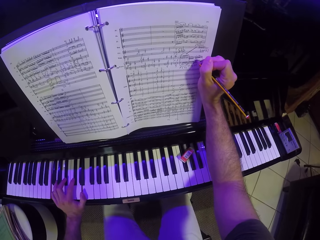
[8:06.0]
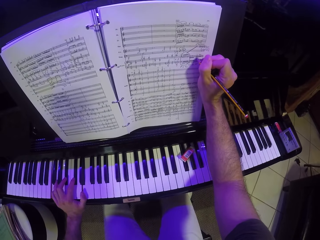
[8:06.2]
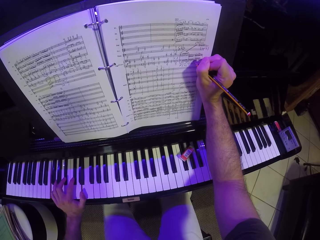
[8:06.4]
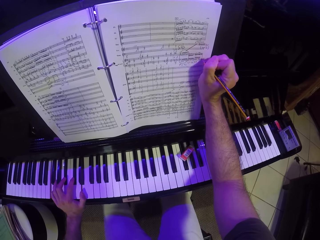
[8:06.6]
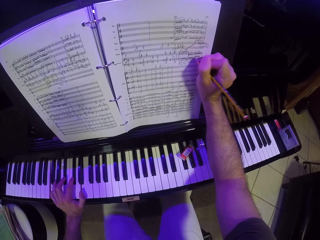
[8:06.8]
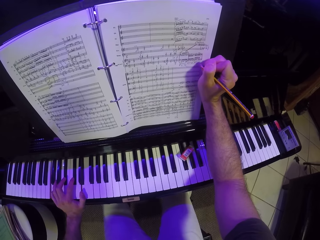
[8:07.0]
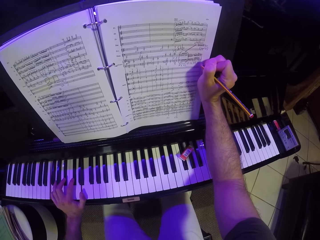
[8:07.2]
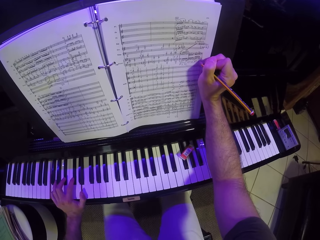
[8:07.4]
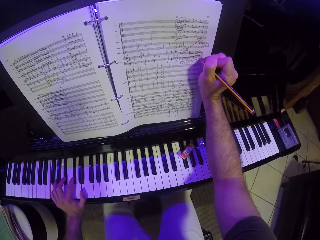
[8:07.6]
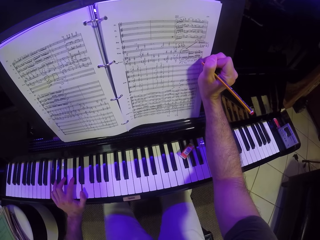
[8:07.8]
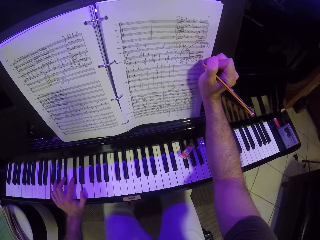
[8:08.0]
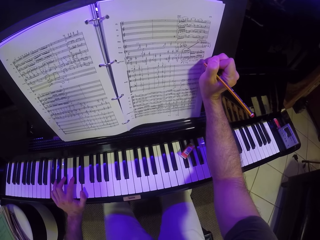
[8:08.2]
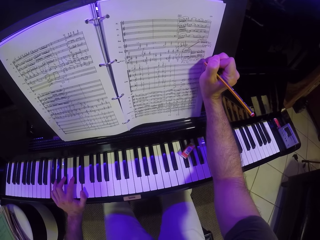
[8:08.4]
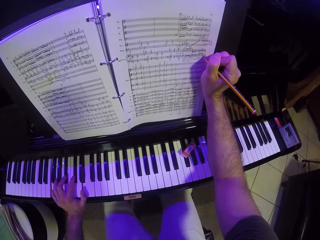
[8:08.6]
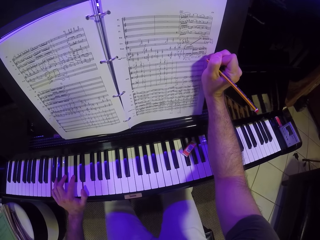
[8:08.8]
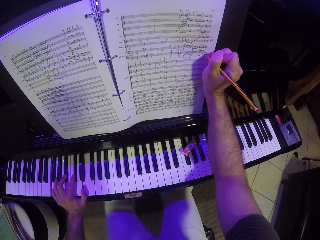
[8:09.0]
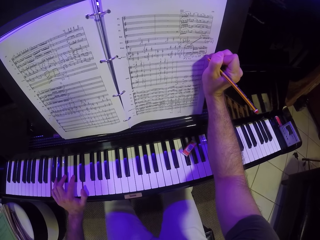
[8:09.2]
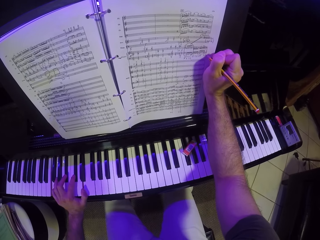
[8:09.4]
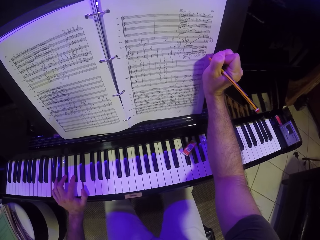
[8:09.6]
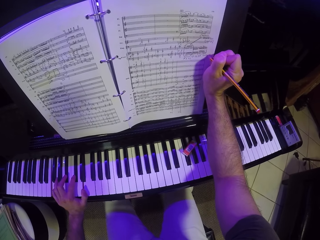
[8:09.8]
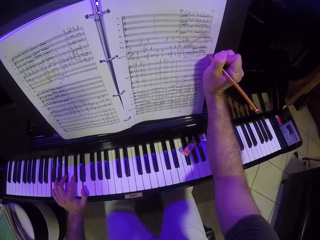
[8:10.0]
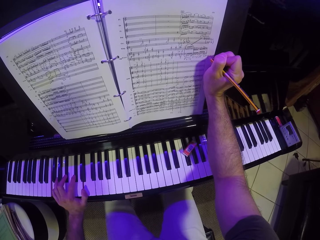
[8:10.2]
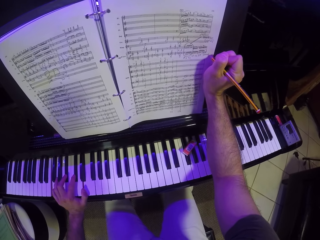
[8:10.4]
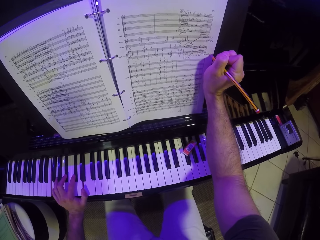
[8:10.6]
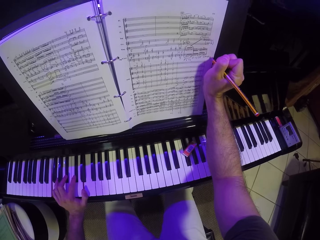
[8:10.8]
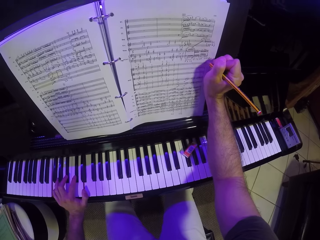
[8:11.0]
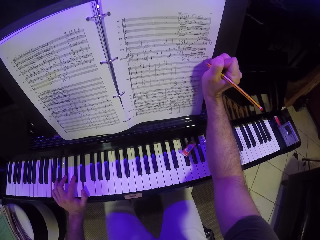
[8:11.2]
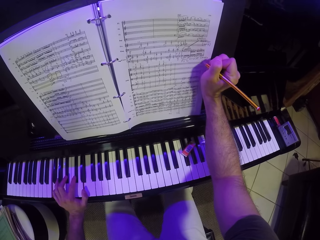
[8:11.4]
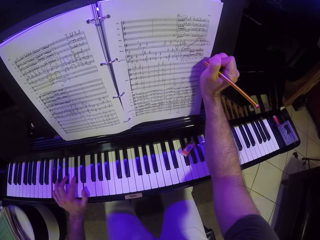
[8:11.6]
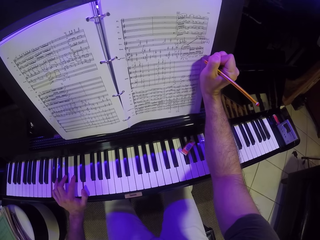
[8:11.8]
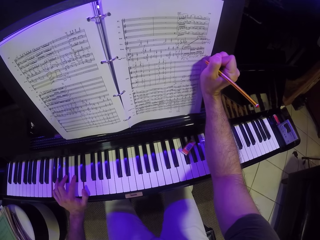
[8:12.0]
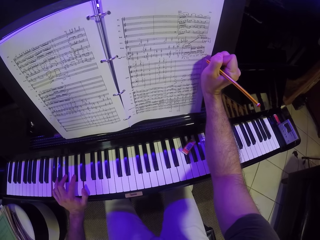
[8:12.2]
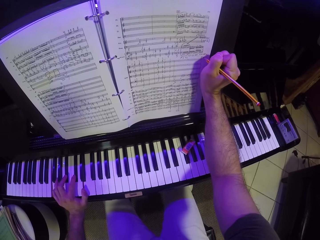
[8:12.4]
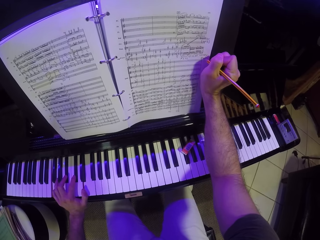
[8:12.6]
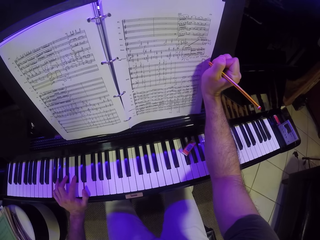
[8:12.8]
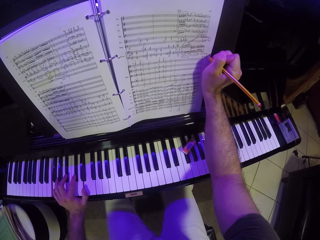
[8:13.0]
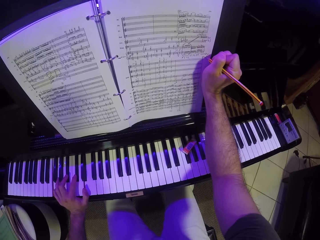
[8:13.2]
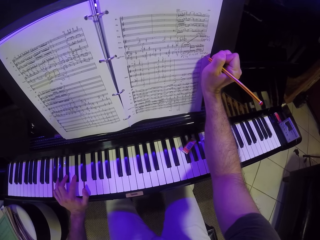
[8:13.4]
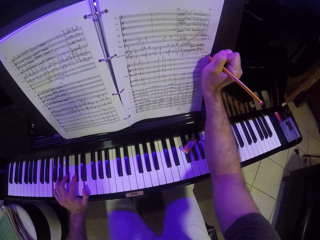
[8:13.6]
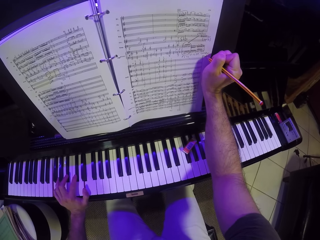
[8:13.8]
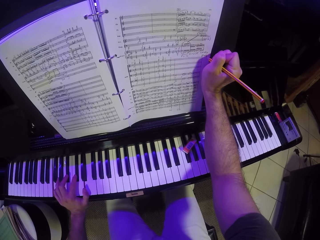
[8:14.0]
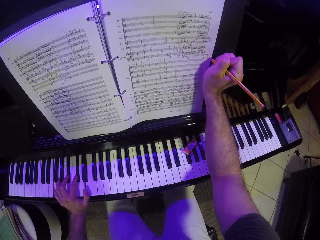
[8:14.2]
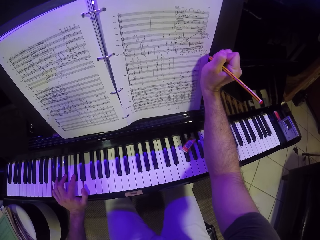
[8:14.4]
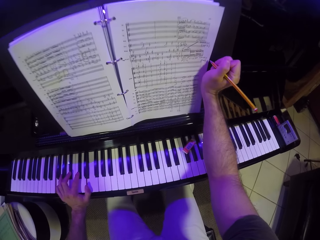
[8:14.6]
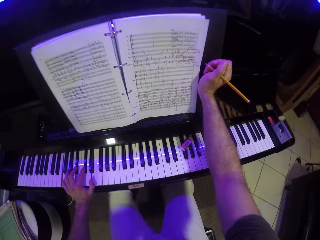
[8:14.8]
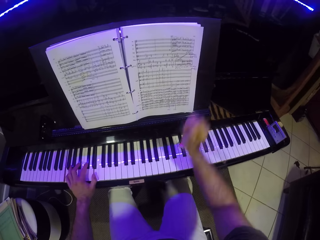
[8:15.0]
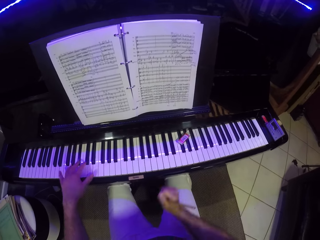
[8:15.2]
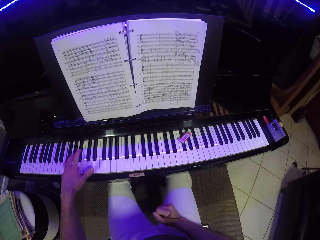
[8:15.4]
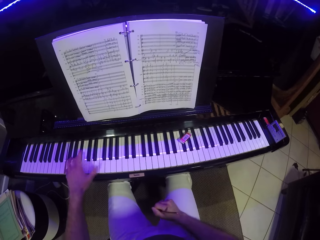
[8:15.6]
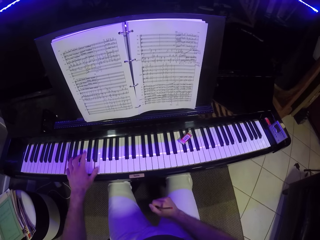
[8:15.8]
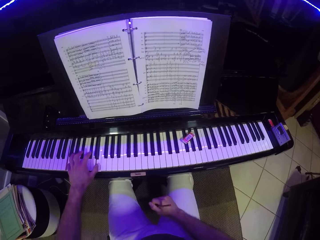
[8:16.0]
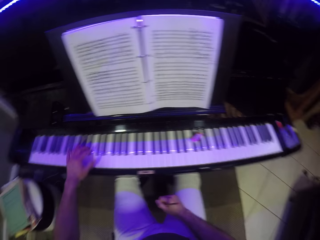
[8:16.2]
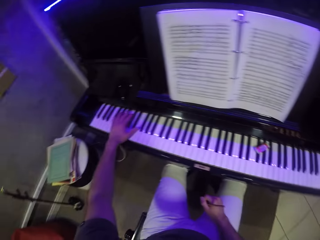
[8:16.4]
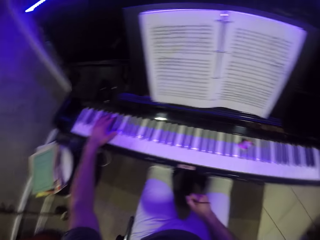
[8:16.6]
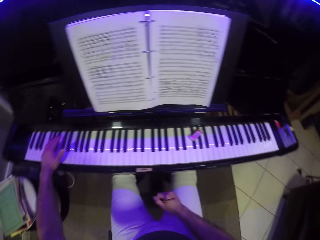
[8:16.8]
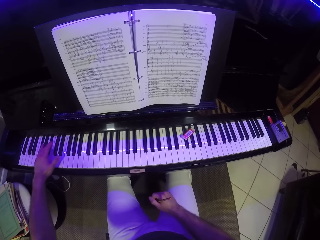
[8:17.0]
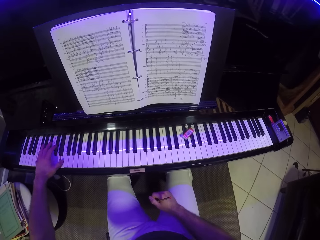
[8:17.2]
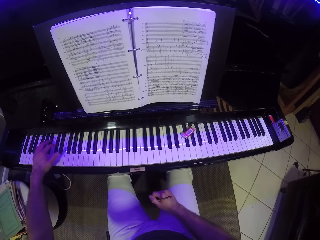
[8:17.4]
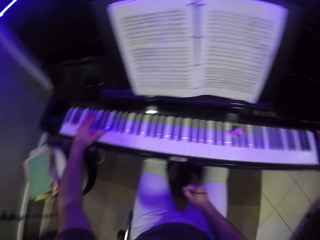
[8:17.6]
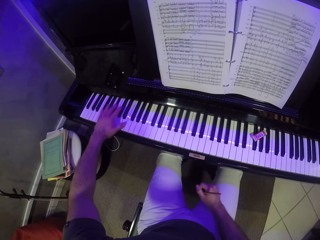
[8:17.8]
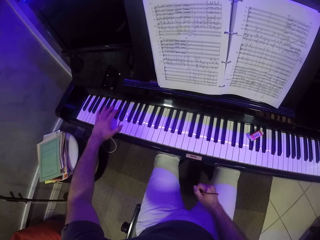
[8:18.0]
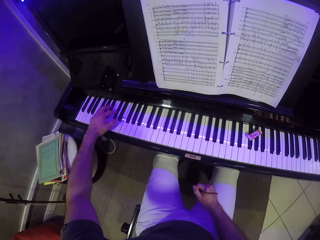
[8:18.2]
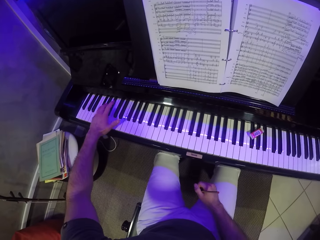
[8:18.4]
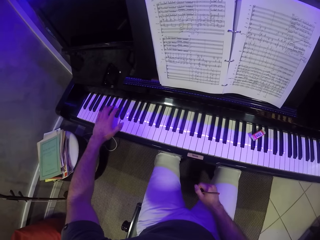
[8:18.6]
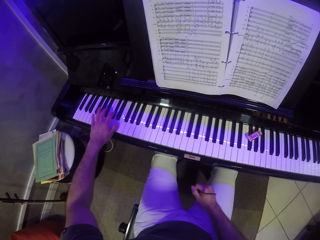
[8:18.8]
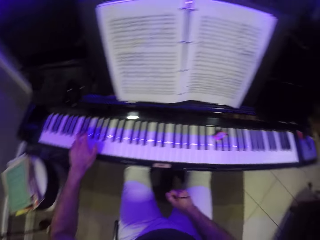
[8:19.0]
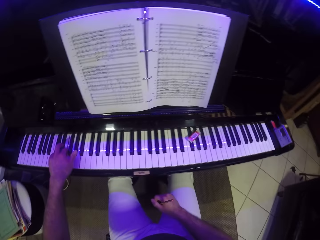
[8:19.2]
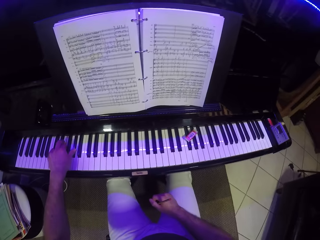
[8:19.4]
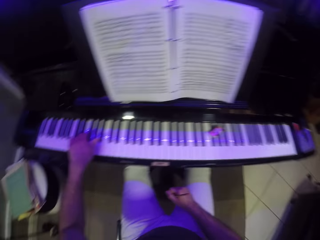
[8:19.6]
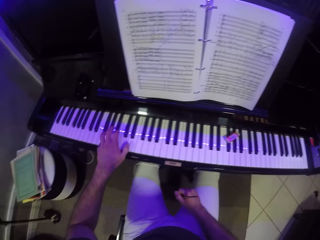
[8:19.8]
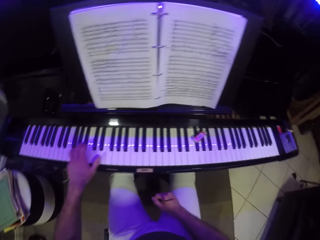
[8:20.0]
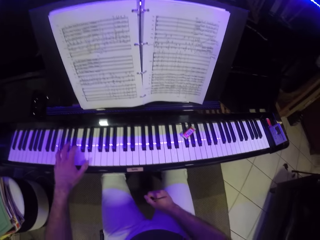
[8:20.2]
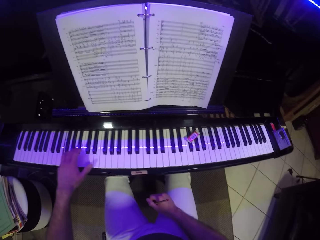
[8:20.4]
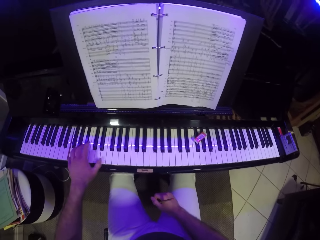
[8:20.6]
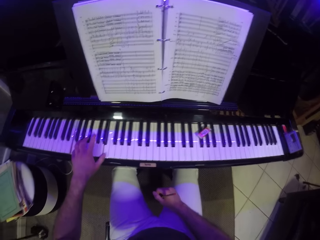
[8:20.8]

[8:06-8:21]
The camera wearer writes on the music manuscript with the pencil in his right hand. He takes his right hand off the music manuscript. He plays the piano with his left hand. He places his right hand on his leg.

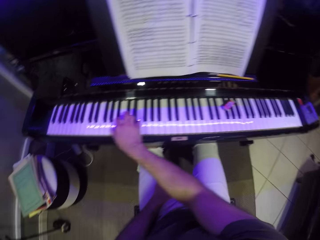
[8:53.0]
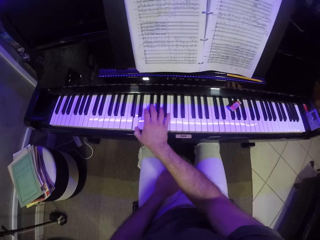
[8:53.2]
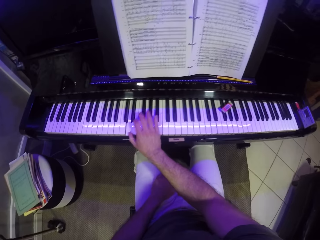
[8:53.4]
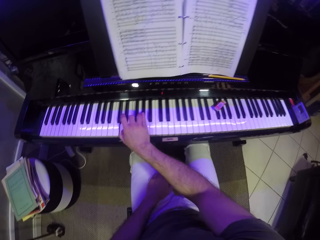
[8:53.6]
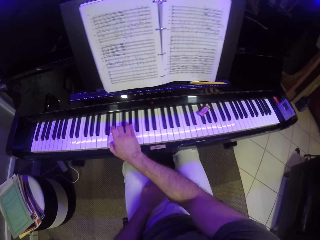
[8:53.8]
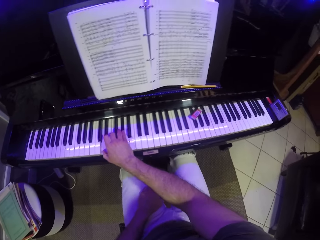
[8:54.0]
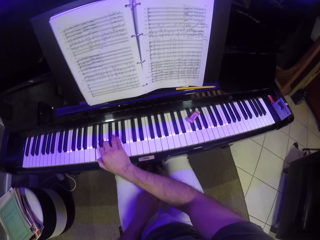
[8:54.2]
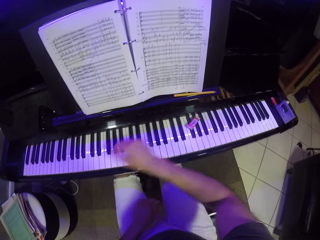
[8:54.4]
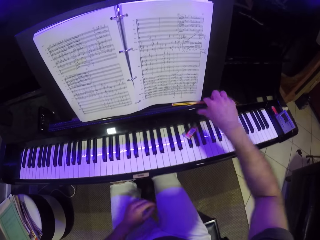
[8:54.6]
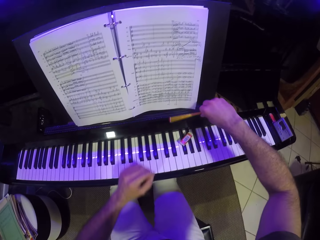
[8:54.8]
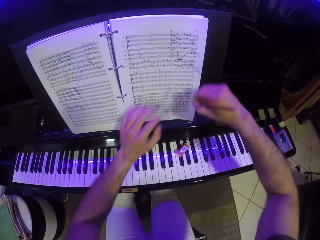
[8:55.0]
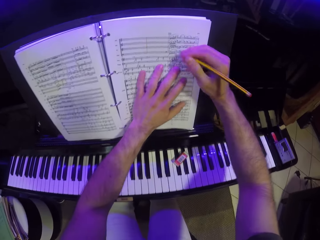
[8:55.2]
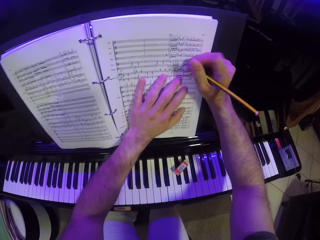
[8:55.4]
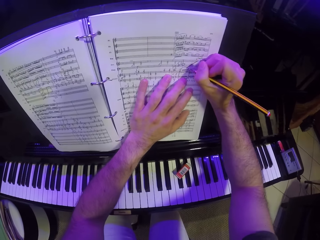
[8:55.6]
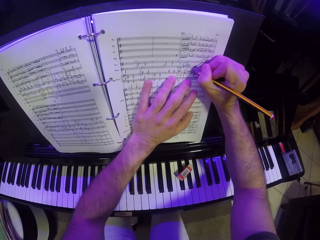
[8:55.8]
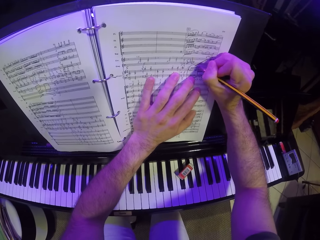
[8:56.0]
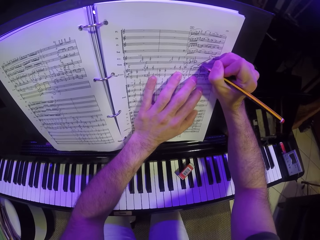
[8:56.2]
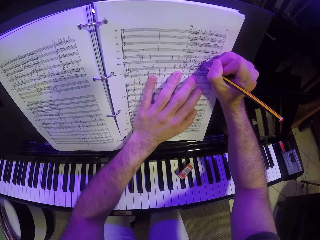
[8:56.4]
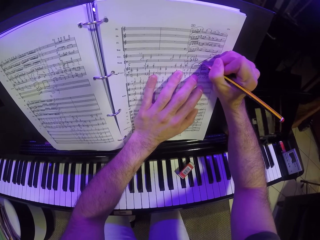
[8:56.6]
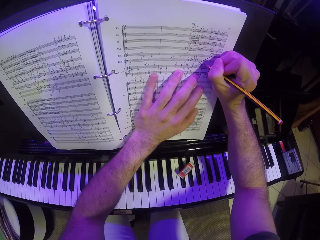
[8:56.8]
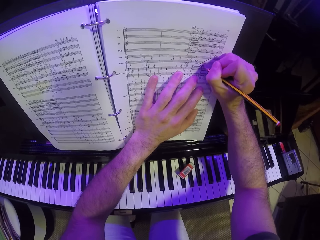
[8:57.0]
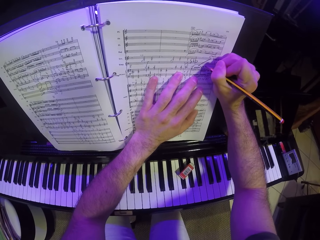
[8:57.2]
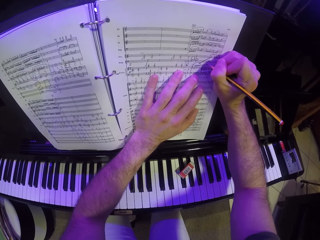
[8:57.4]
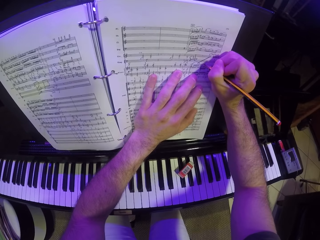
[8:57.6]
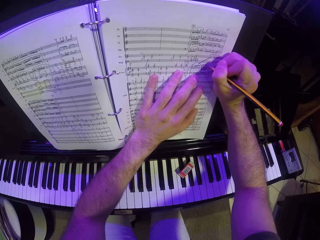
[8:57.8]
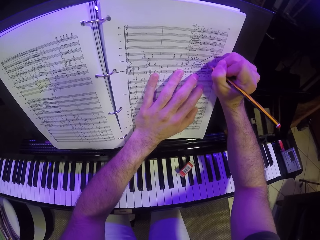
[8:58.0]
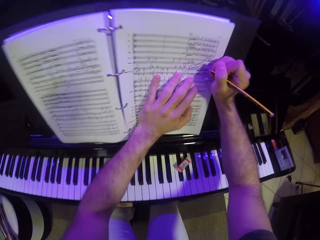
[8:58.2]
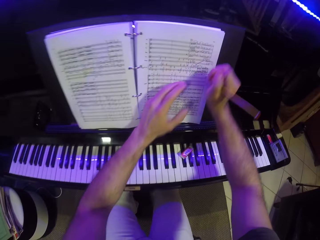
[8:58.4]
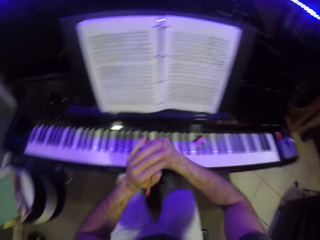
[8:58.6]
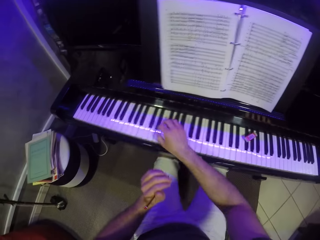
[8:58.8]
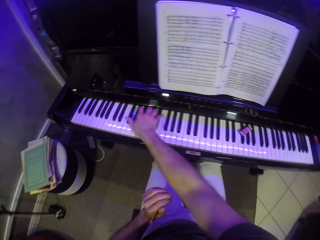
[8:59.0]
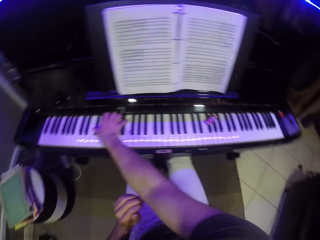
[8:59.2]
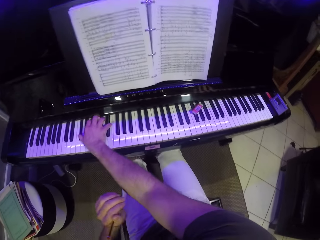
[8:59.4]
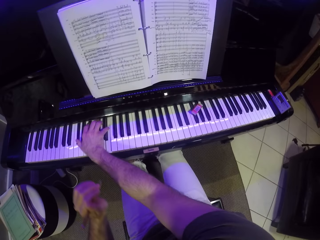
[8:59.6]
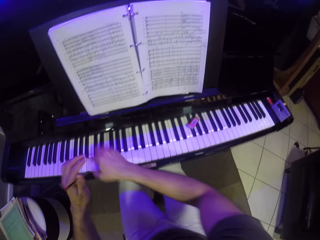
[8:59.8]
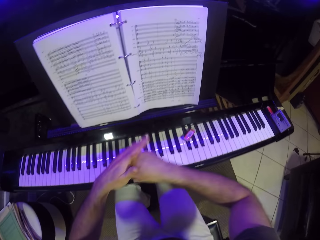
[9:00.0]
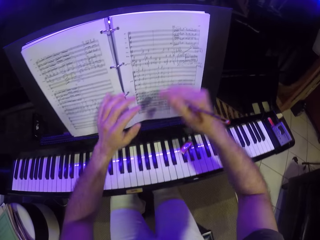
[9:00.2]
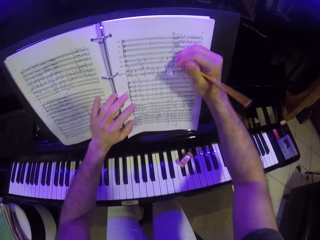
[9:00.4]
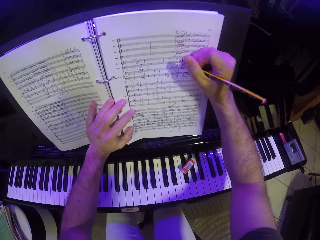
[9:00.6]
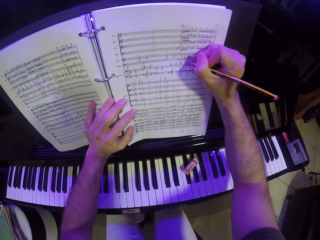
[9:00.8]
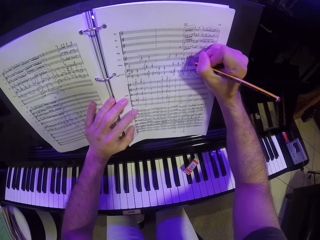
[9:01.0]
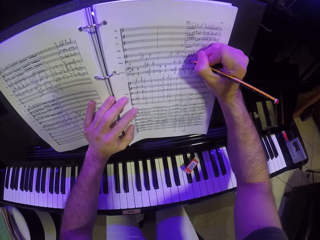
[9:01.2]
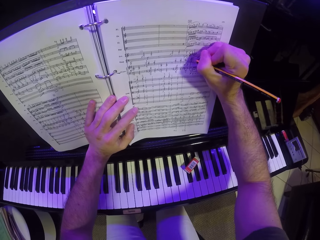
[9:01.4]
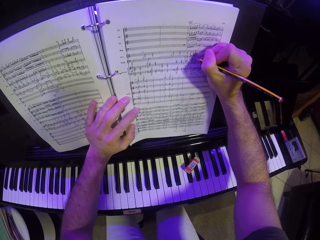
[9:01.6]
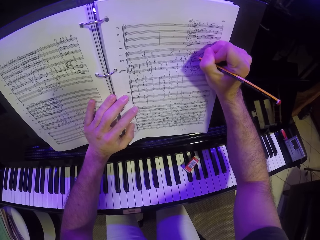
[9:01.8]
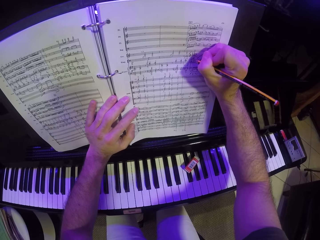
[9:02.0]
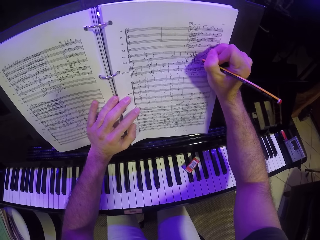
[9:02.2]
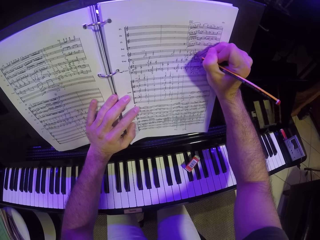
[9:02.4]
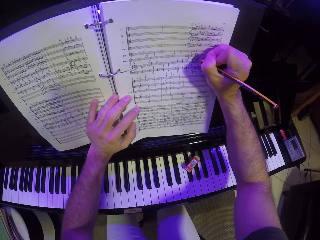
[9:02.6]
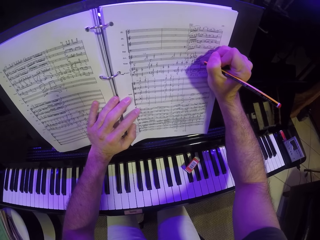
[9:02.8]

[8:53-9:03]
The camera wearer takes his left hand off his leg. He takes his right hand off the piano. He picks up the pencil from the piano with his right hand. He places his left hand on the music manuscript. He writes on the music manuscript with the pencil in his right hand. He takes both hands off the music manuscript. He takes the pencil from his right hand with his left hand. He plays the piano with his right hand. He takes his right hand off the piano. He takes the pencil from his left hand with his right hand. He places his left hand on the music manuscript. He writes on the music manuscript with the pencil in his right hand.
